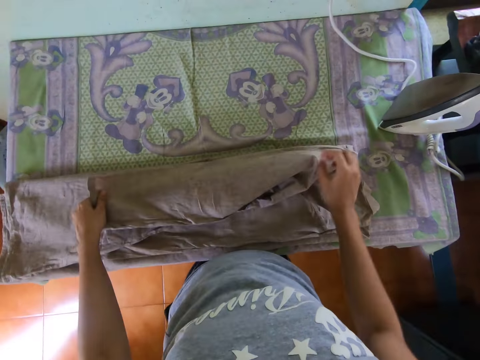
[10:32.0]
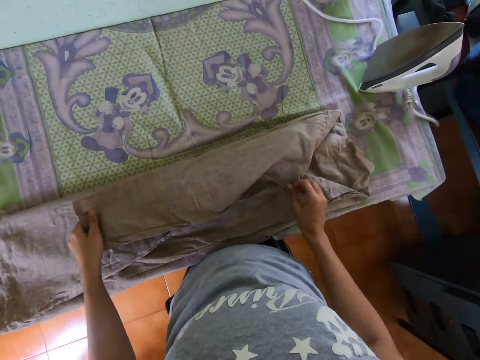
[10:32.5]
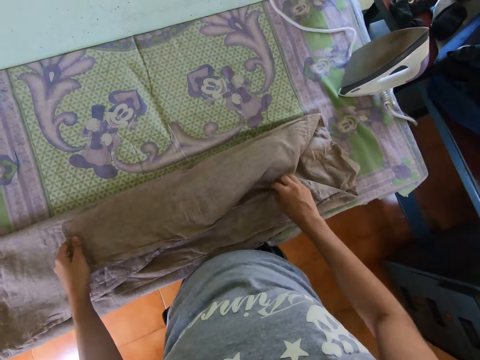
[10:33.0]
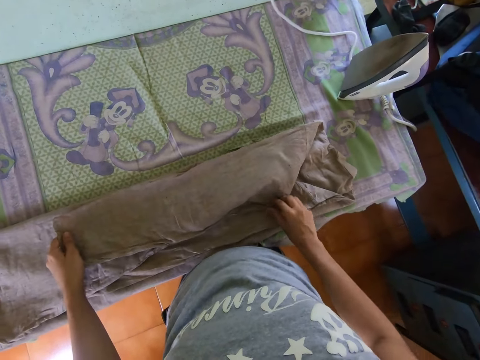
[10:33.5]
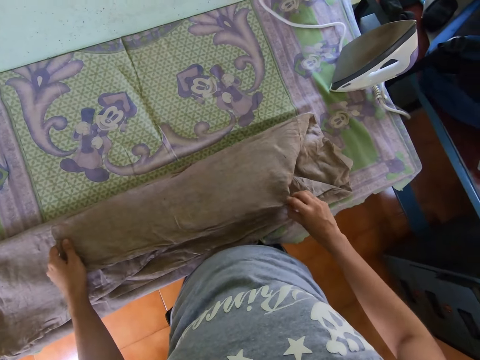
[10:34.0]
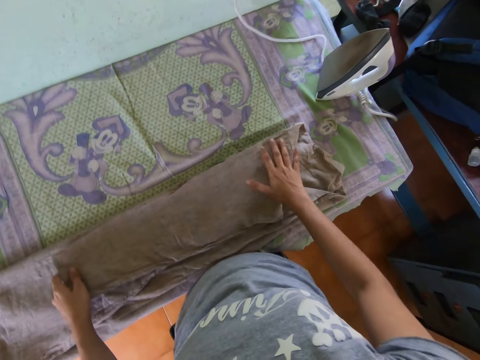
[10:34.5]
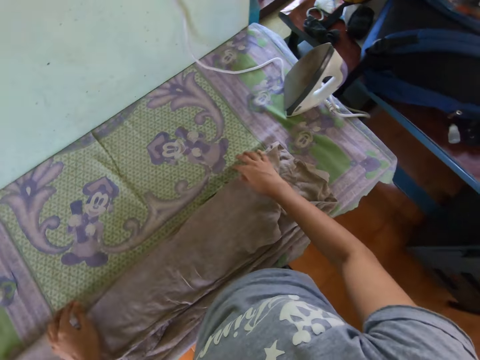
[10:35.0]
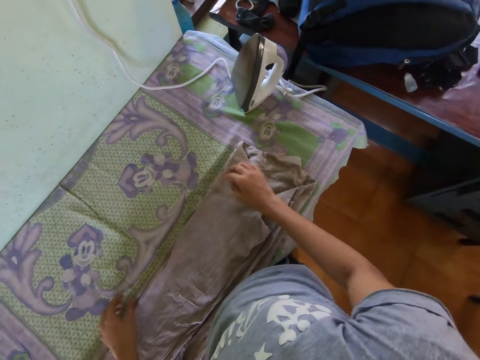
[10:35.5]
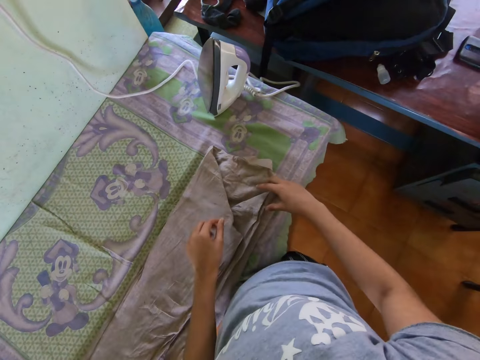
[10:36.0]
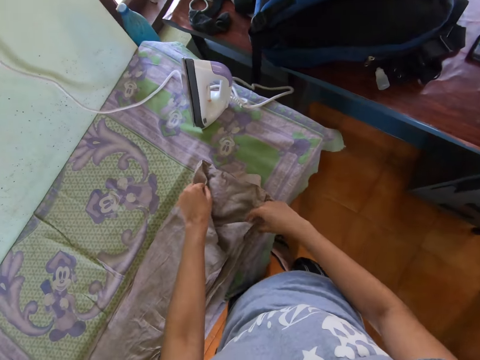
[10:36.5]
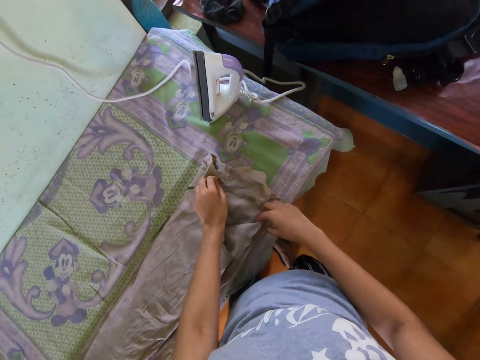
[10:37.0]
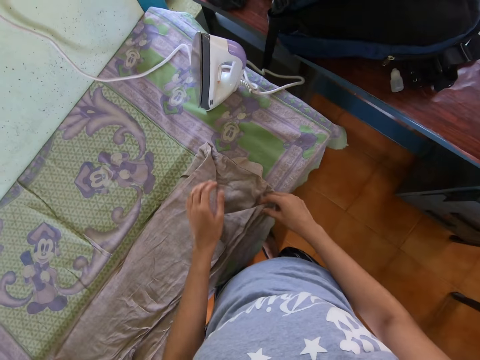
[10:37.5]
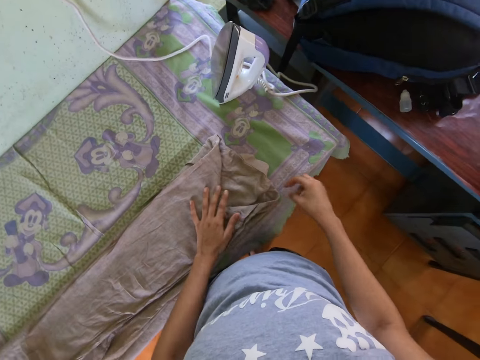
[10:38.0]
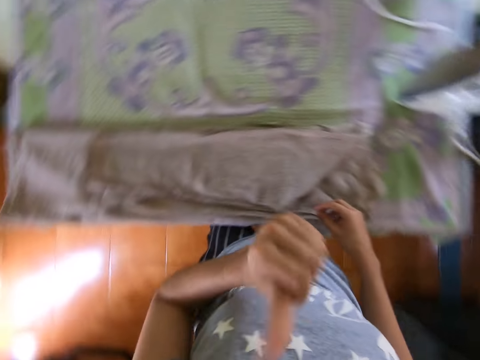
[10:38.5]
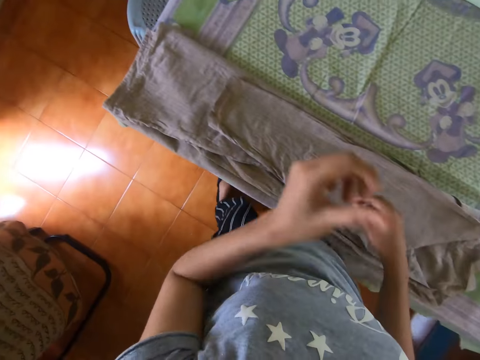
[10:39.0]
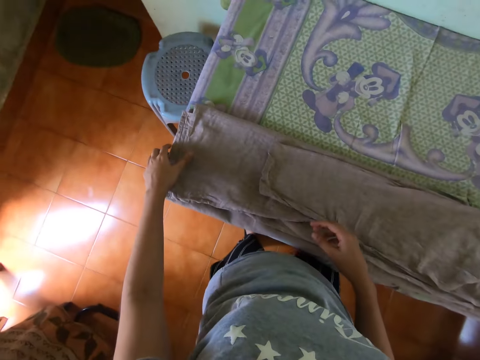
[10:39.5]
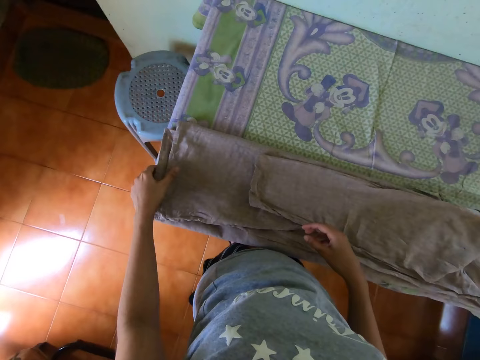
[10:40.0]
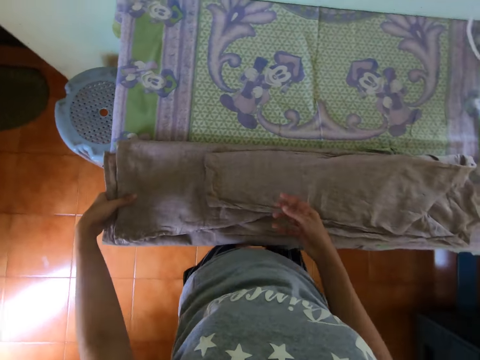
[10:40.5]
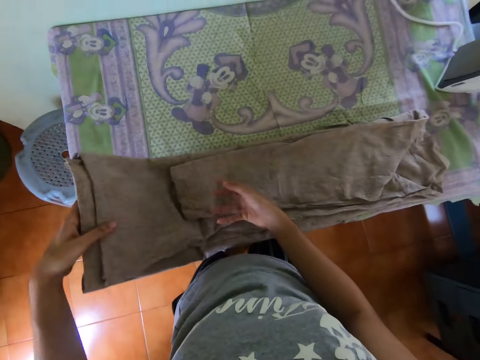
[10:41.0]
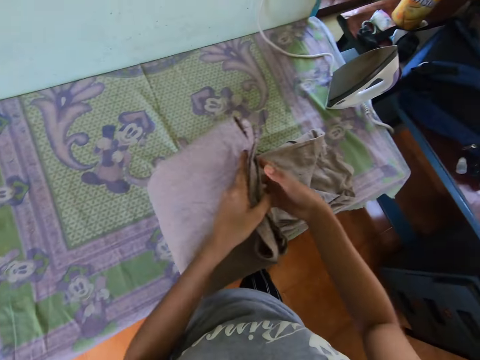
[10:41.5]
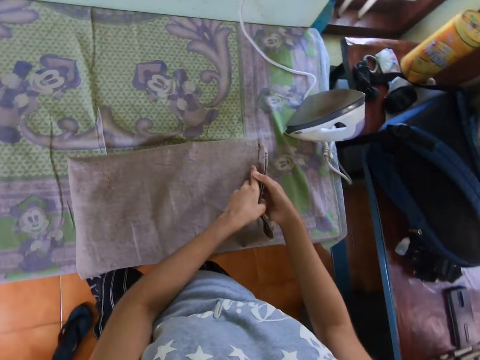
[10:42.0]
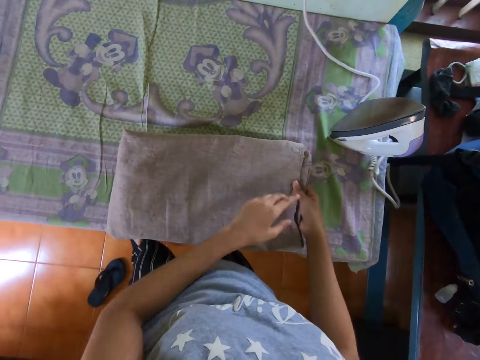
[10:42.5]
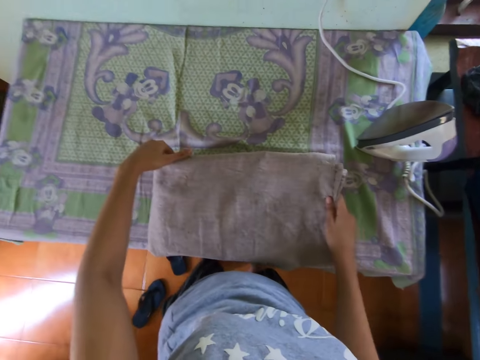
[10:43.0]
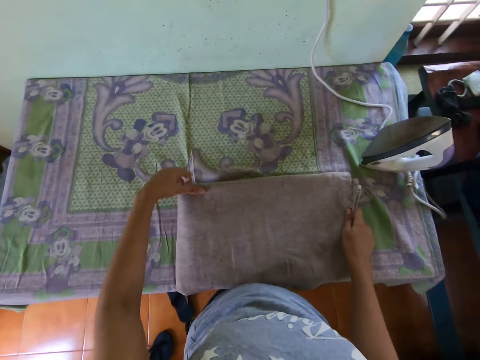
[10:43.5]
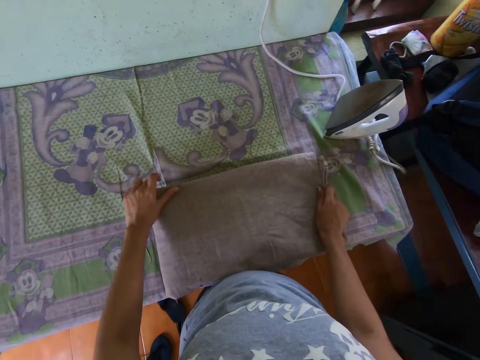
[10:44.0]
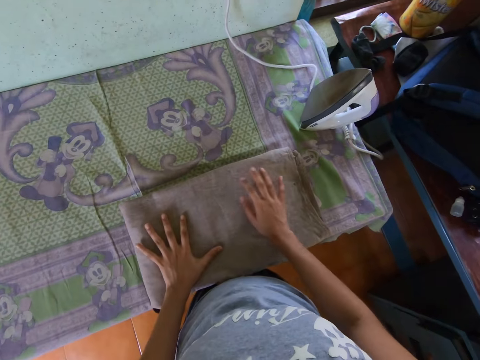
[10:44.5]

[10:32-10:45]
The camera wearer touches her face with her left hand. She lifts the left hand. She folds the cloth on the ironing table with her hands.

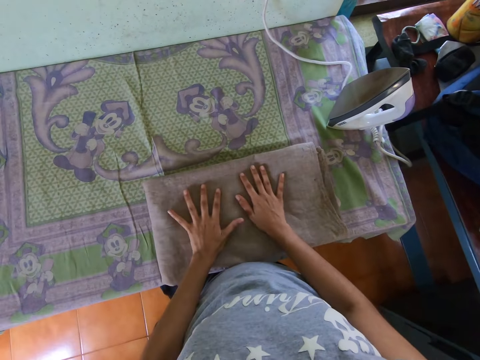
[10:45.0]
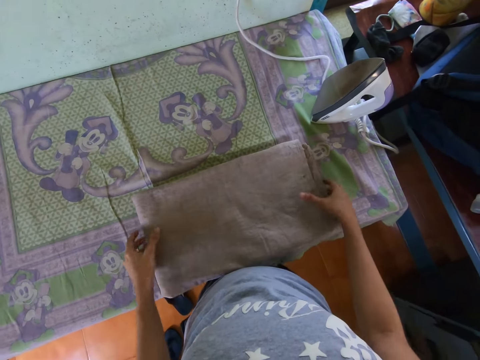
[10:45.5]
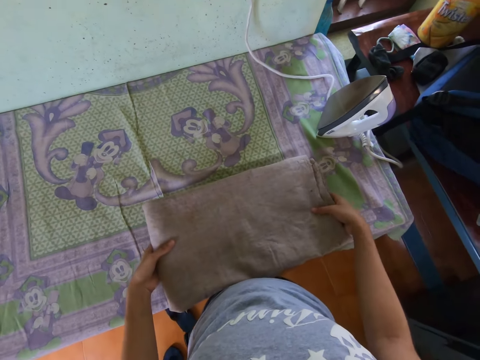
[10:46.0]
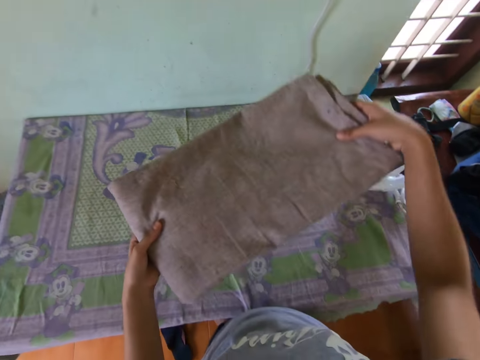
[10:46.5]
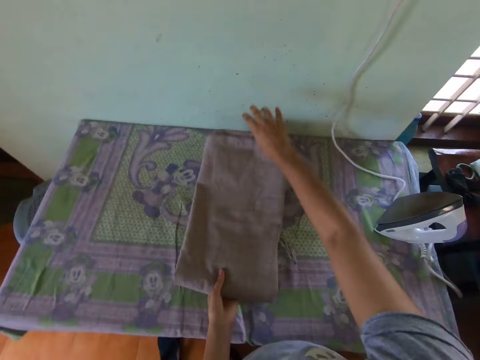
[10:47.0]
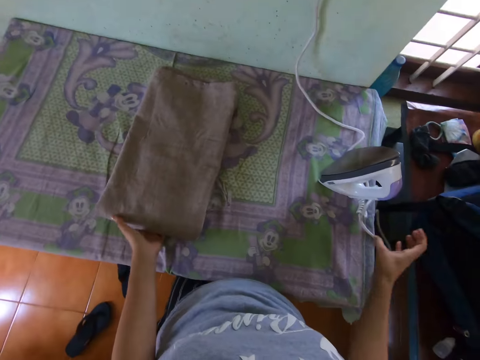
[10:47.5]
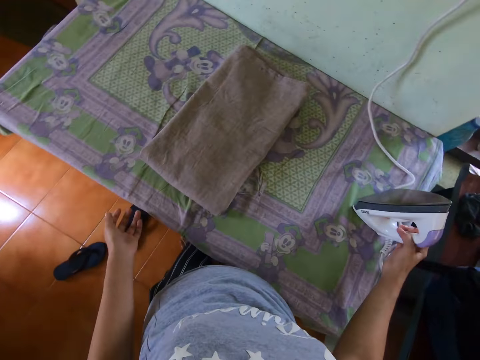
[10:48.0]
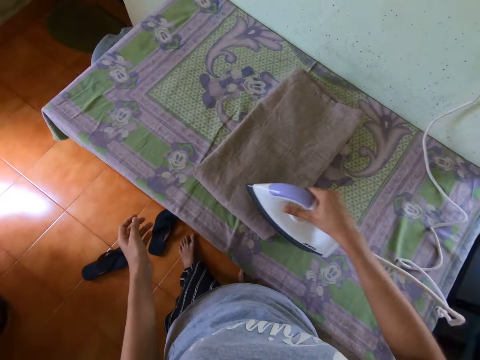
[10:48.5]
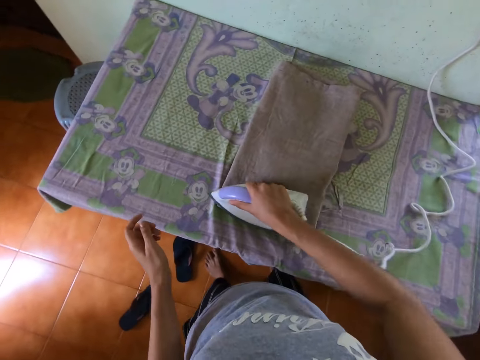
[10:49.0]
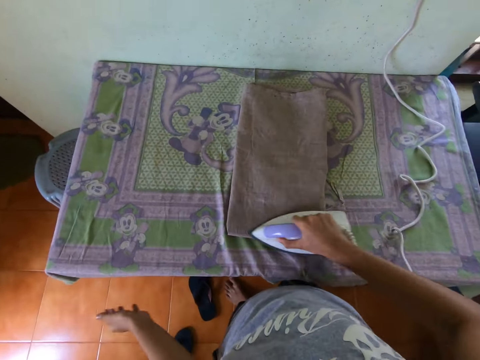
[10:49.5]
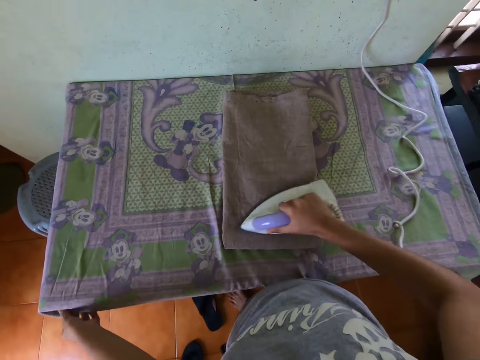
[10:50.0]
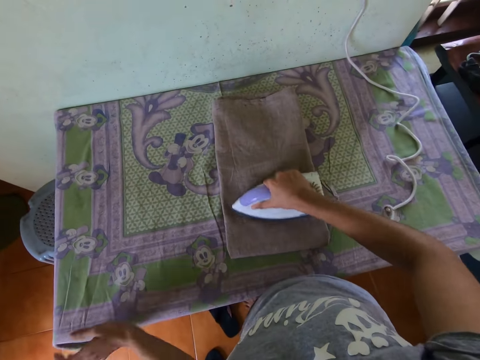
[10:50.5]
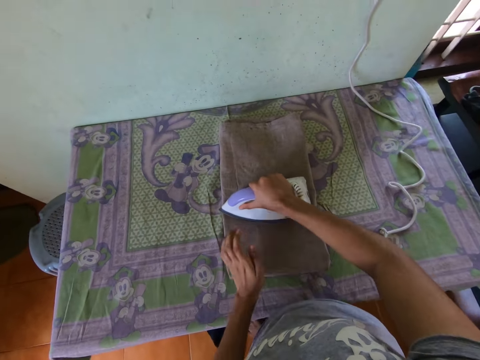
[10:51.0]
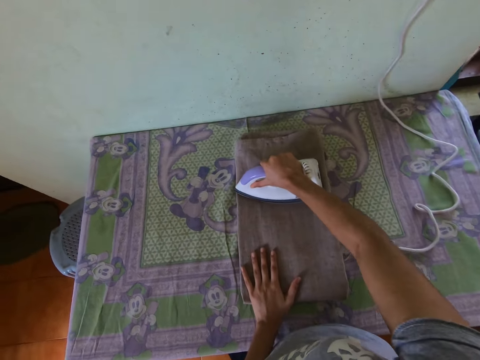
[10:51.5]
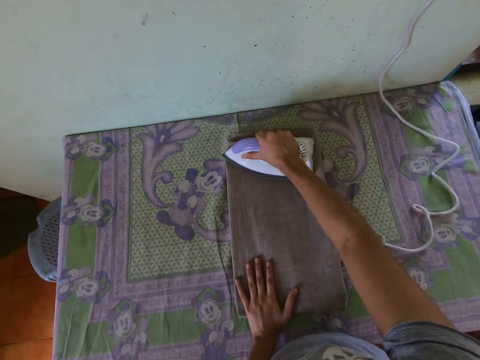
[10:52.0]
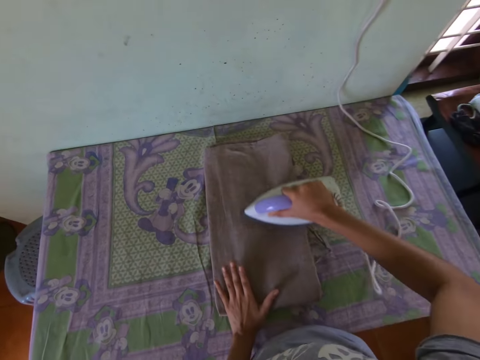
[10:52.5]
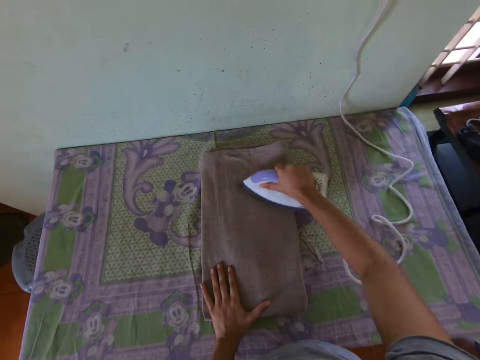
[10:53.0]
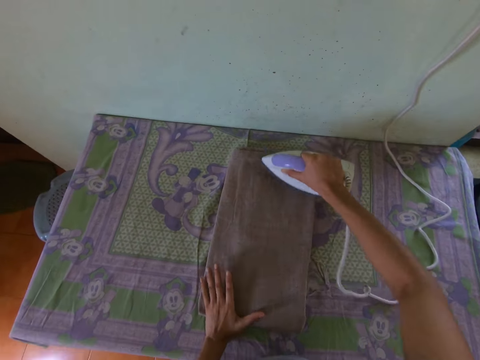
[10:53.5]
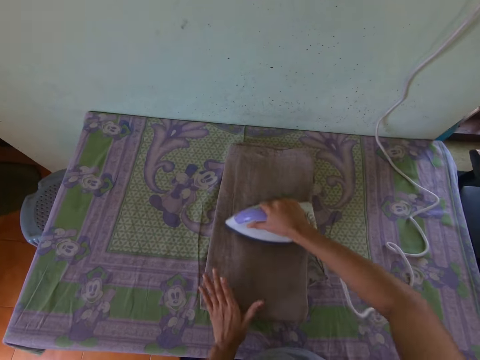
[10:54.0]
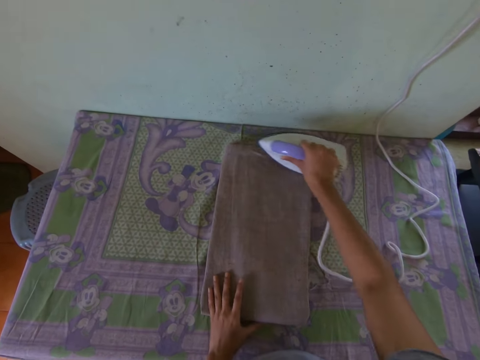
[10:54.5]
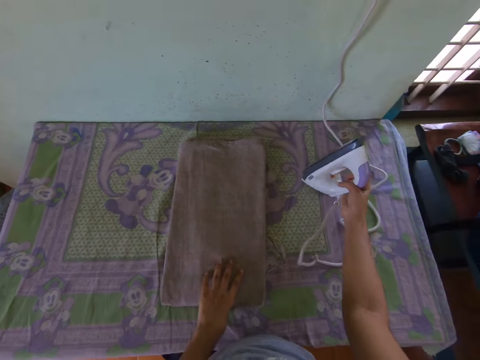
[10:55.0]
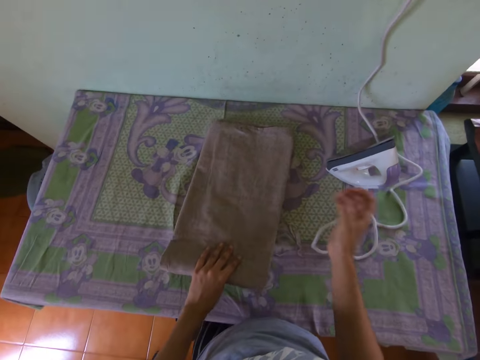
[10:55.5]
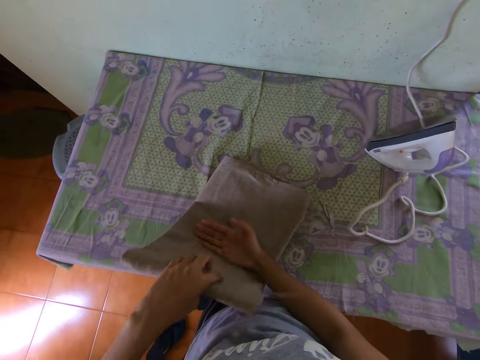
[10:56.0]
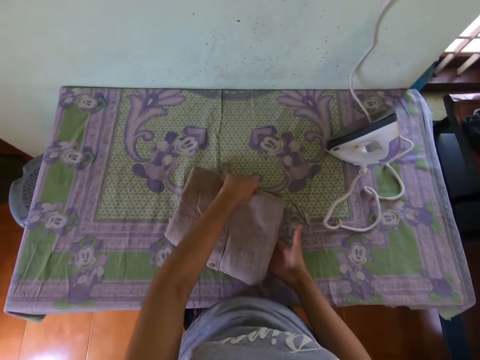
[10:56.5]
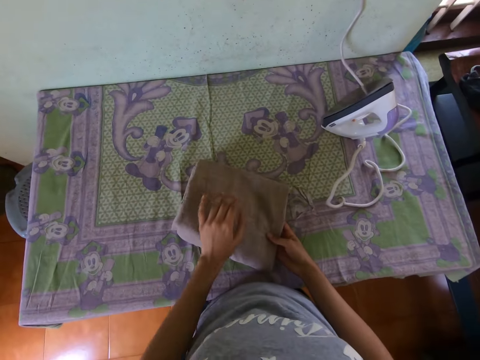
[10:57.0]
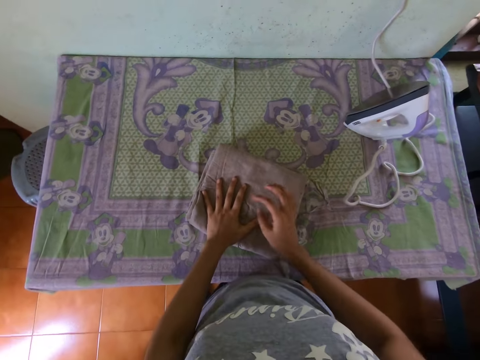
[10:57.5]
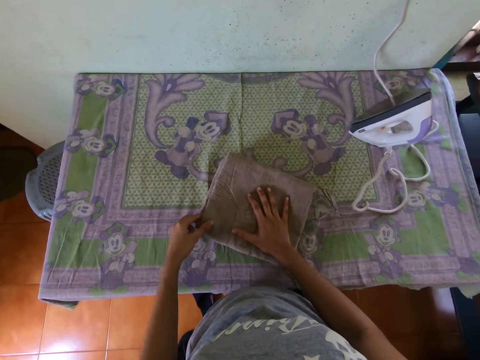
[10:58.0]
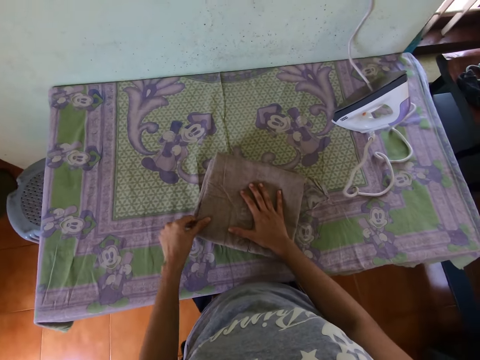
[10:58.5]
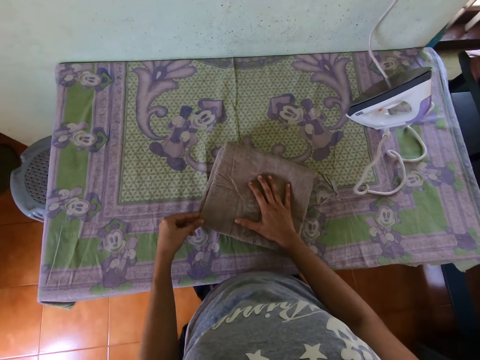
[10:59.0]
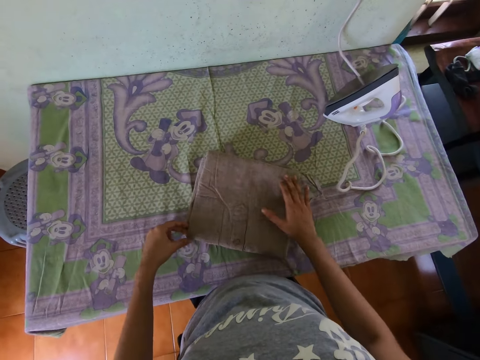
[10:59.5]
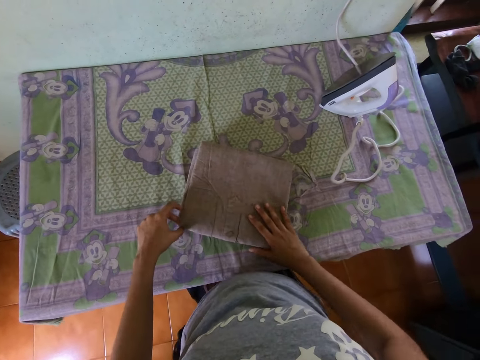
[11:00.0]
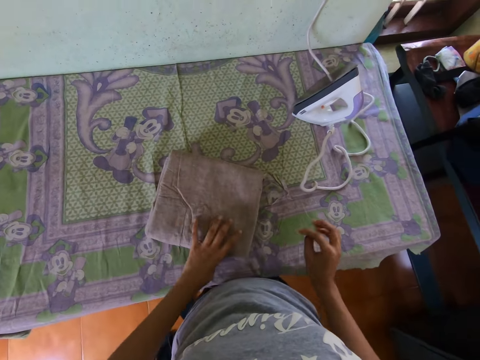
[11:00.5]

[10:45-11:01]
The camera wearer lifts up the cloth or shirt from the ironing table with her hands. She drops the cloth on the ironing table with her hands. She picks up the iron or electric iron box from the ironing table with her right hand. She irons the cloth on the ironing table with the iron in her right hand. She adjusts the cloth on the ironing table with her left hand. She places the left hand on the shirt. She irons the shirt with the electric iron box in the right hand. She drops the iron on the ironing table with her right hand and folds the cloth on the ironing table with her hands. She straightens the shirt with the left hand.
